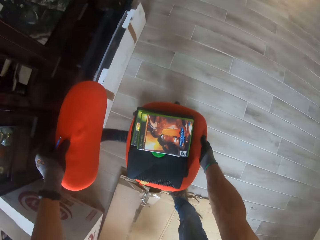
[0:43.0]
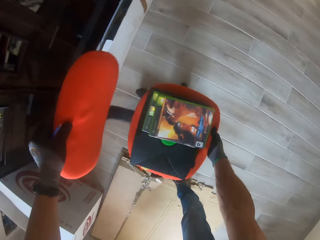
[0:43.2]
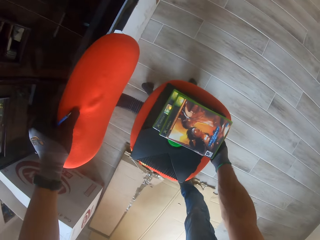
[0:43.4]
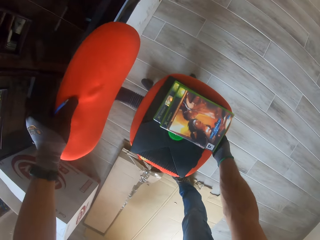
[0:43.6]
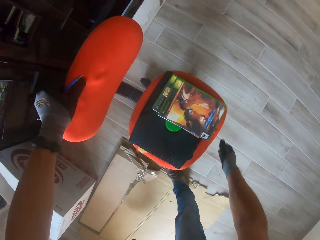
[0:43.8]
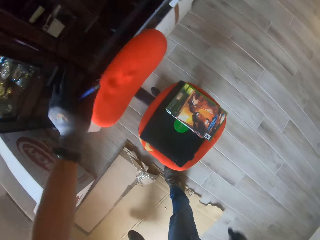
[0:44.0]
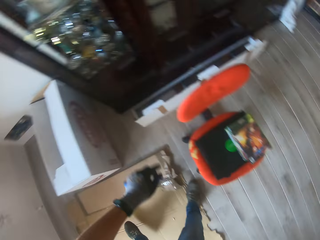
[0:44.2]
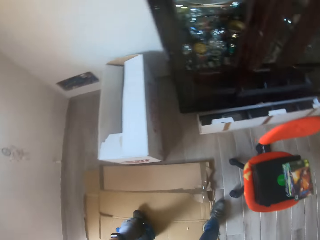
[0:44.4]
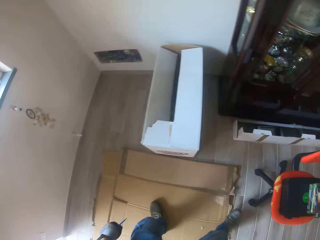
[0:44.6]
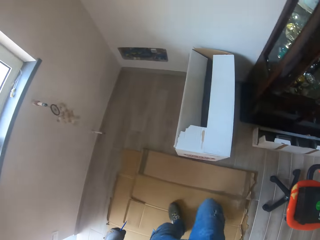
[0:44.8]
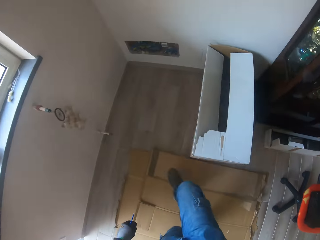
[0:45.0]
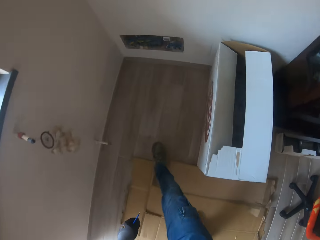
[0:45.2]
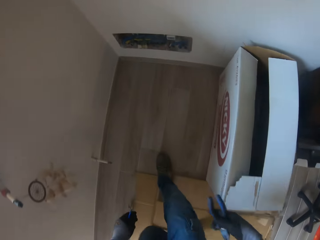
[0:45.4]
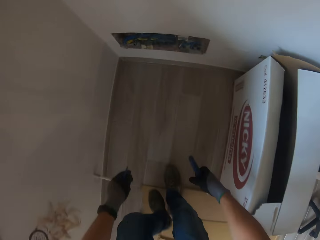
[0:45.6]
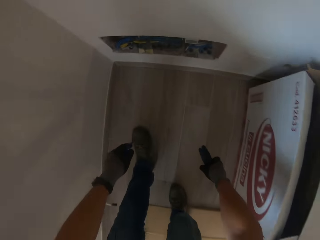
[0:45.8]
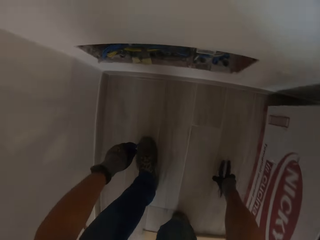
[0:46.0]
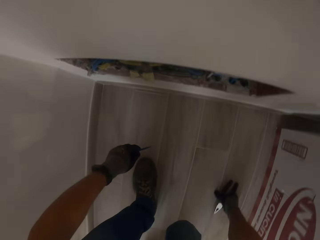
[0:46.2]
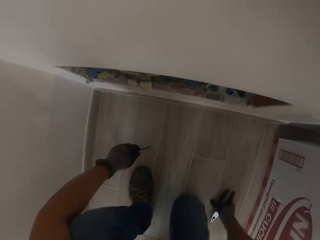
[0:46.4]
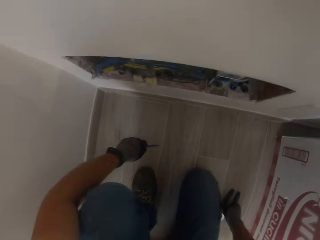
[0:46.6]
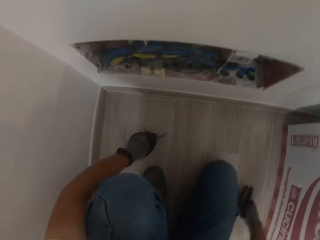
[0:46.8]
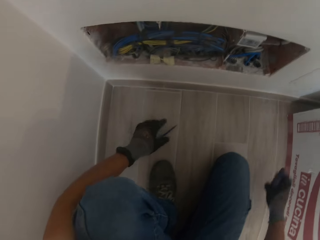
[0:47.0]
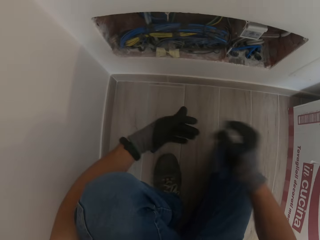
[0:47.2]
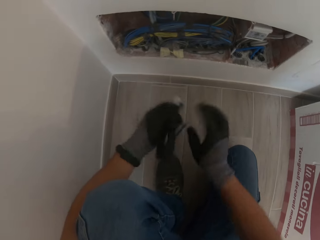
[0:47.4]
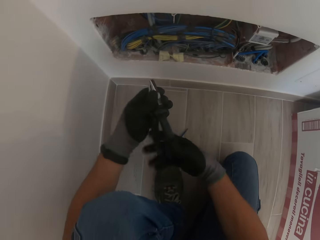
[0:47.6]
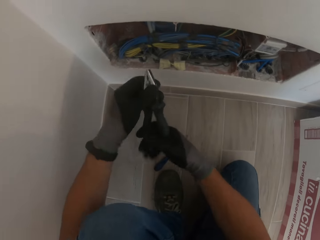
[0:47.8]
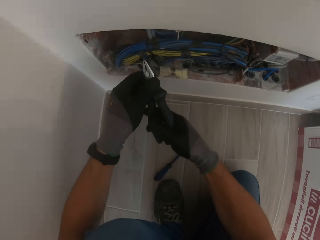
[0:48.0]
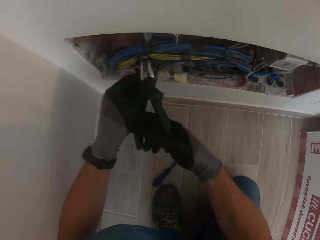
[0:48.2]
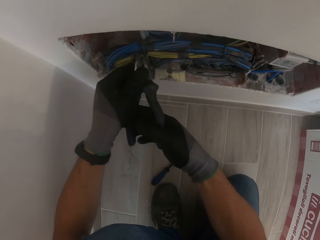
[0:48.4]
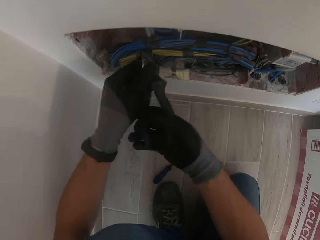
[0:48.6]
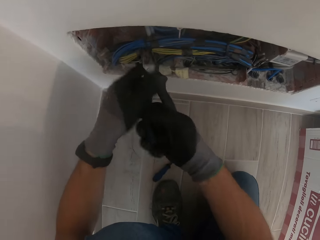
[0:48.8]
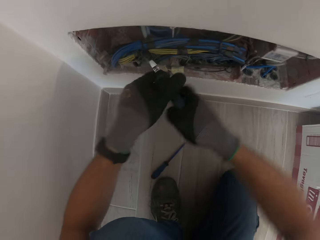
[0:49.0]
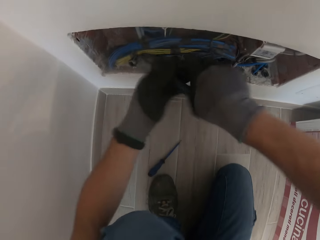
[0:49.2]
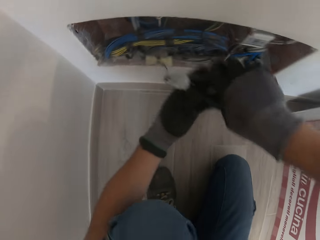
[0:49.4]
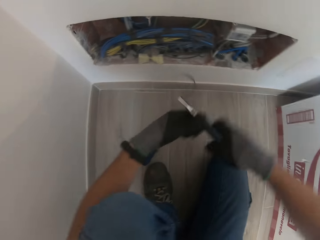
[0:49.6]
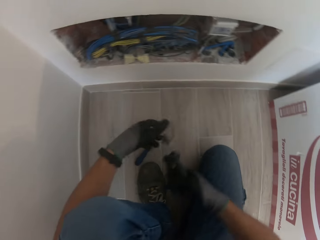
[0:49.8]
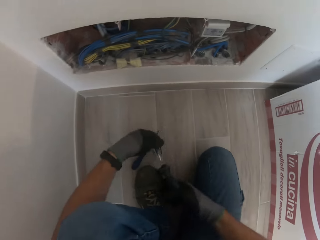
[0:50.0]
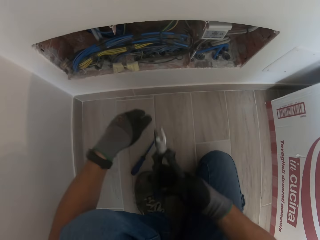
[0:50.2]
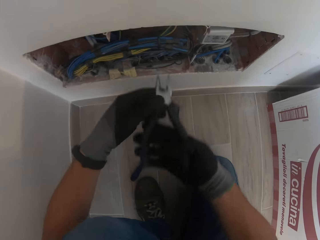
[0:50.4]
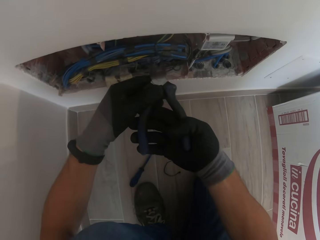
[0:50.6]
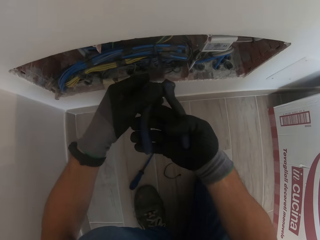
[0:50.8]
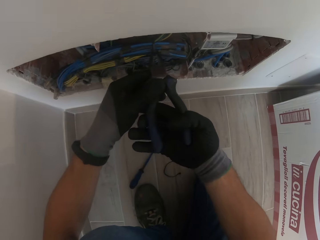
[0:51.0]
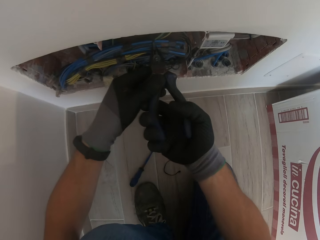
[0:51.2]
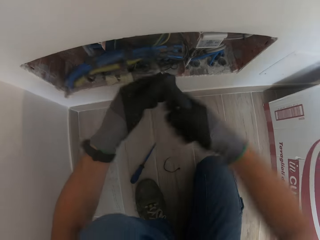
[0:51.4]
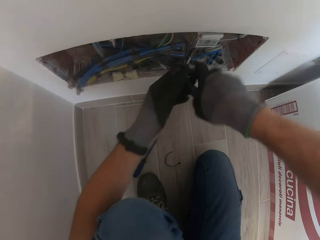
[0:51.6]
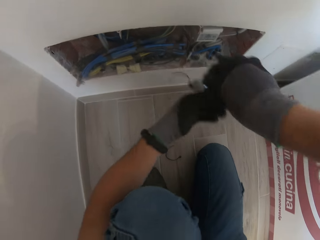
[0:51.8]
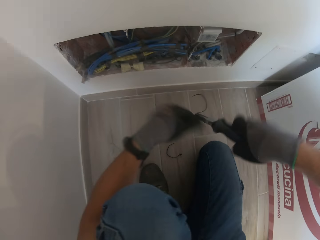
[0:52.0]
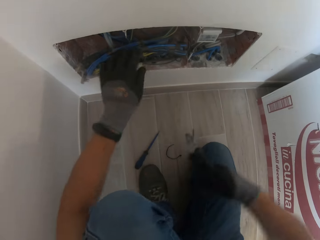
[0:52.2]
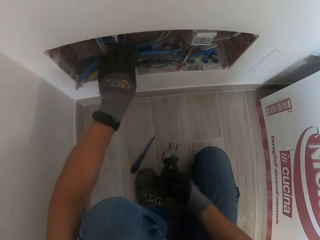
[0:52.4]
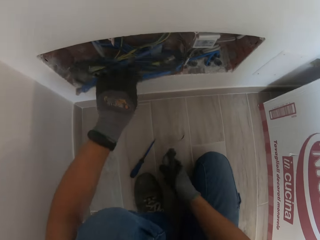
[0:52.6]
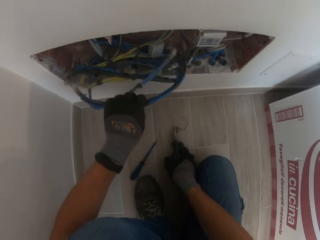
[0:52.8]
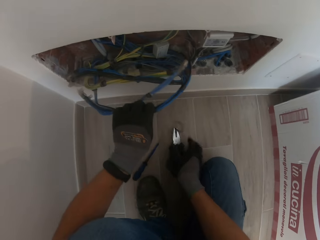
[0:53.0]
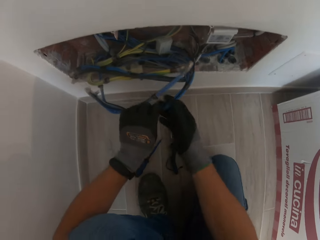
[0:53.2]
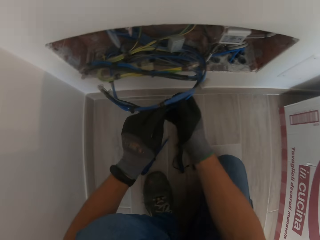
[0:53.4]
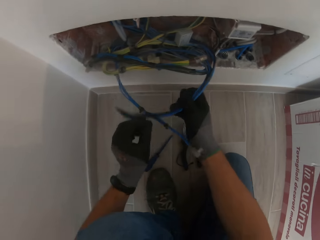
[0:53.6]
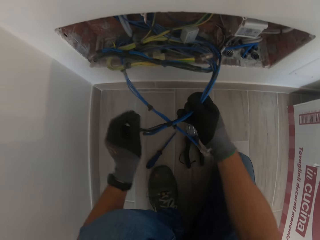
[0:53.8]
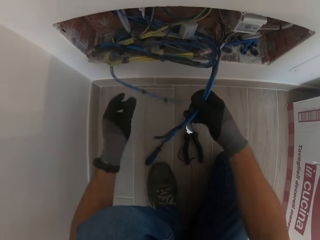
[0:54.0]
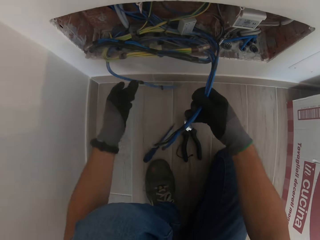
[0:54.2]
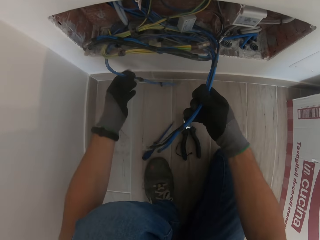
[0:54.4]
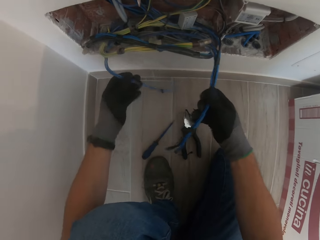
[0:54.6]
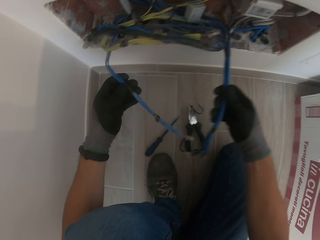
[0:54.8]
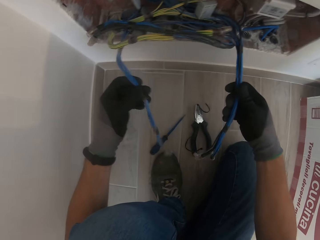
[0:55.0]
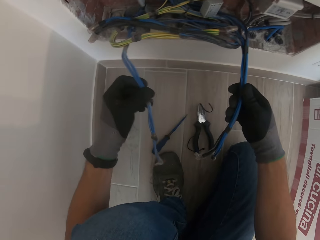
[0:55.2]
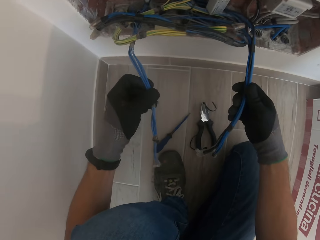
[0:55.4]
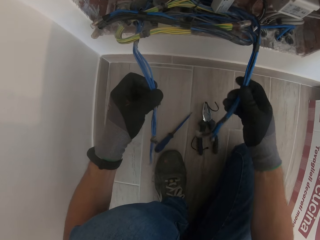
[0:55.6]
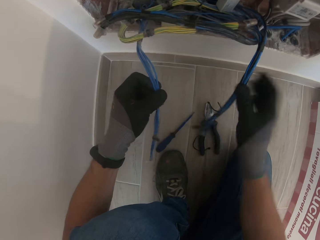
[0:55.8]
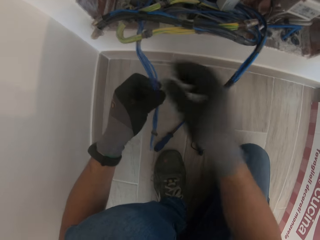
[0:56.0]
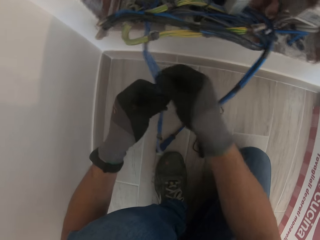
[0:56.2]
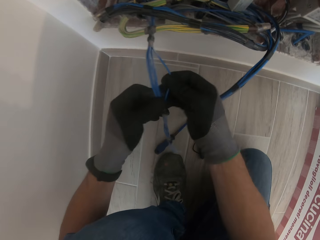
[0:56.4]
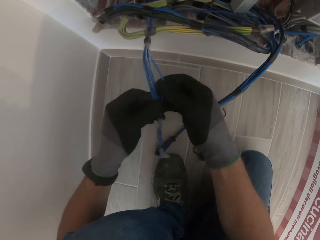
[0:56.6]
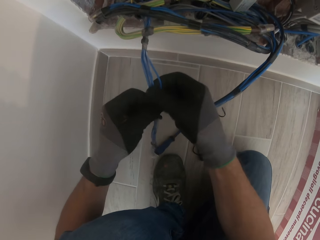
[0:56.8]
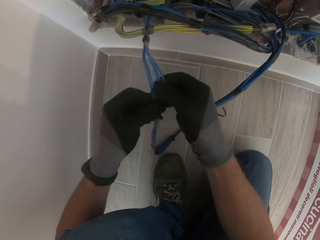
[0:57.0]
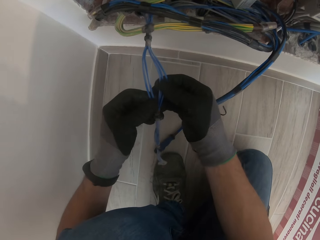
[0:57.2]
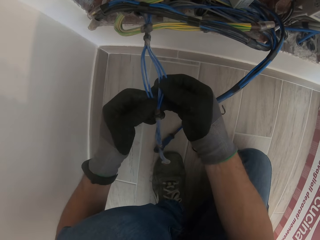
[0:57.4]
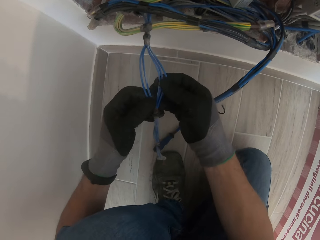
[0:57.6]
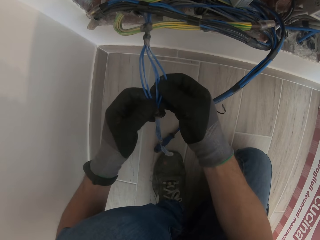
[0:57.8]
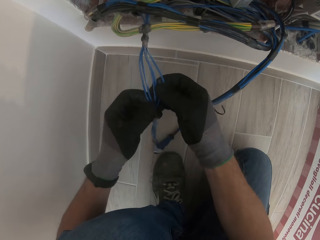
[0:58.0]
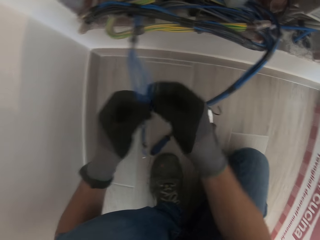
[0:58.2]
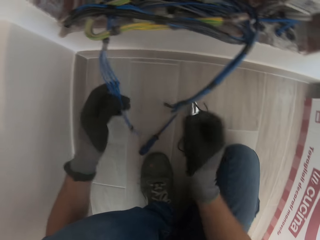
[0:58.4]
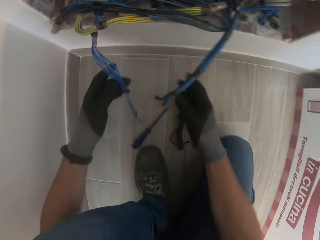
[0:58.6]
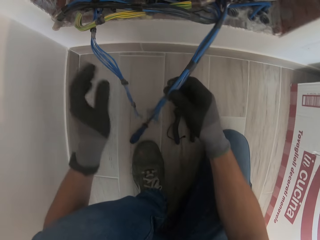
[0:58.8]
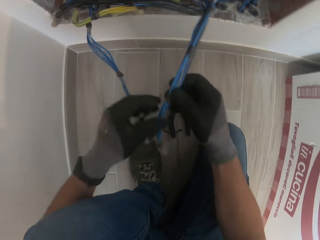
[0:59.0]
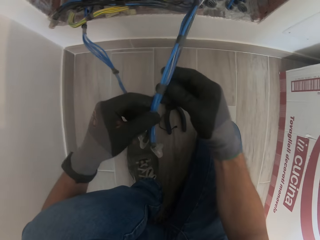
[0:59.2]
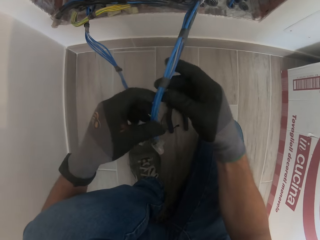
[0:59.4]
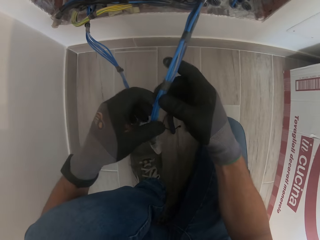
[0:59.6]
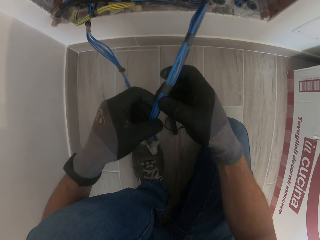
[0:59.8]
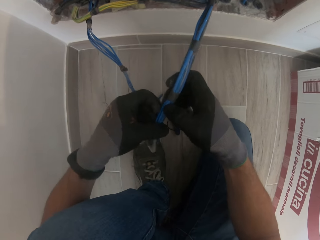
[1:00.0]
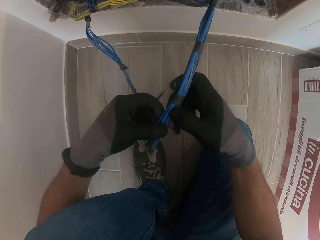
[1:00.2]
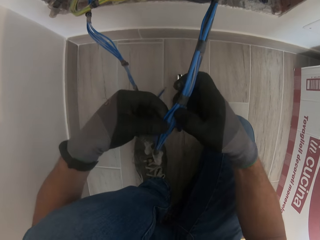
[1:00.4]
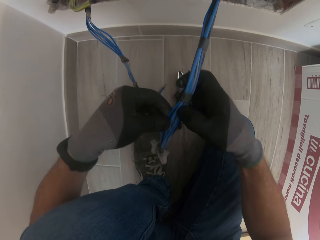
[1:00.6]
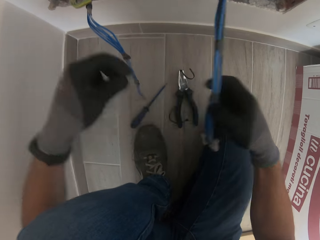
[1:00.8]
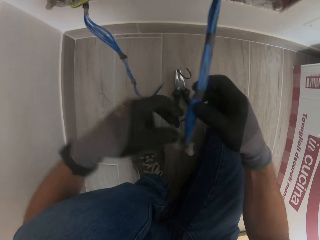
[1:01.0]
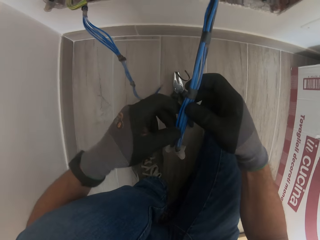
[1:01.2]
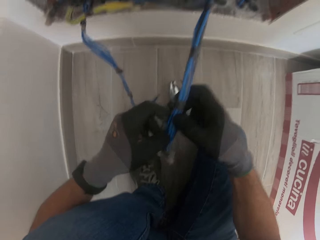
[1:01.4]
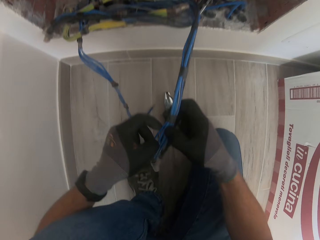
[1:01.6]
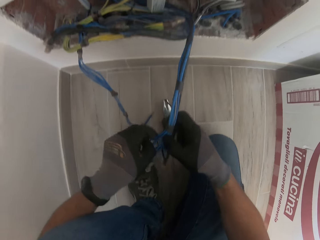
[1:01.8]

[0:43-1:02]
The camera wearer puts the chair aside. They kneel down. They cut wire with pliers. They pull out the wires. They check the wires.

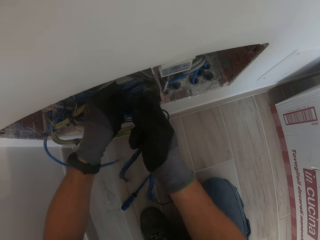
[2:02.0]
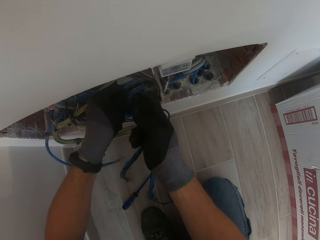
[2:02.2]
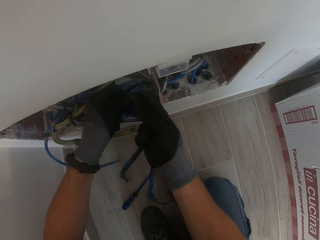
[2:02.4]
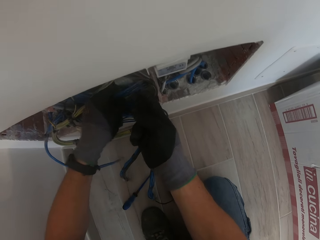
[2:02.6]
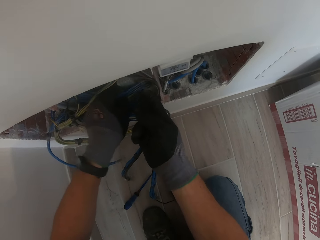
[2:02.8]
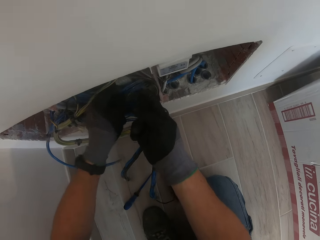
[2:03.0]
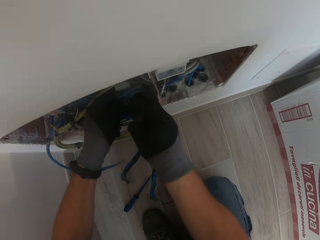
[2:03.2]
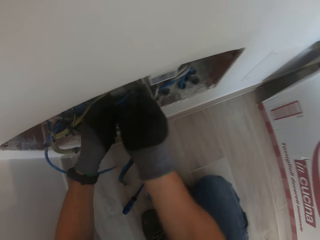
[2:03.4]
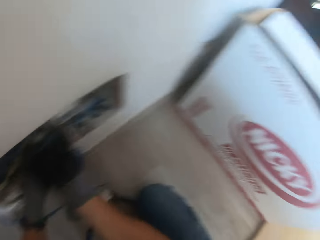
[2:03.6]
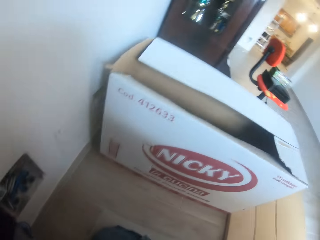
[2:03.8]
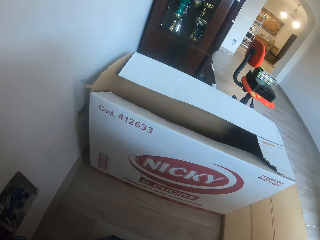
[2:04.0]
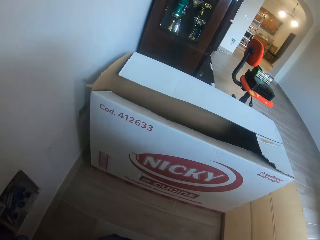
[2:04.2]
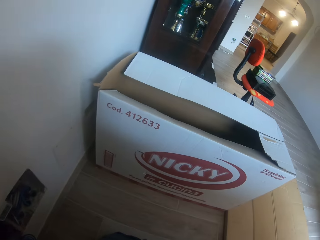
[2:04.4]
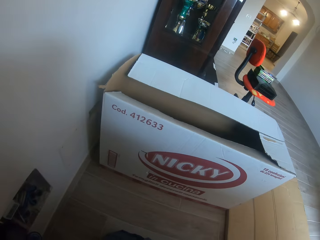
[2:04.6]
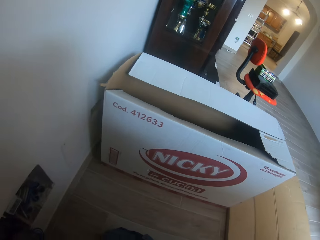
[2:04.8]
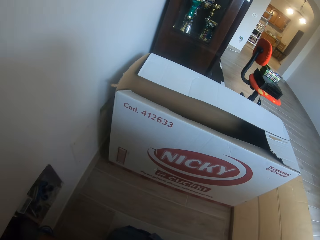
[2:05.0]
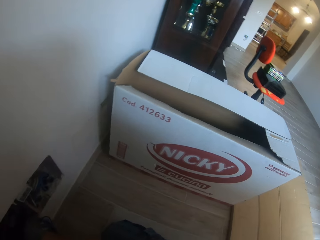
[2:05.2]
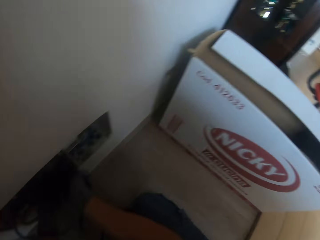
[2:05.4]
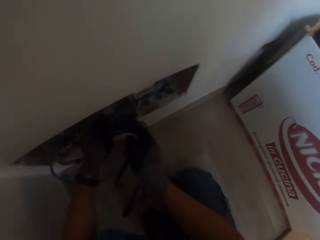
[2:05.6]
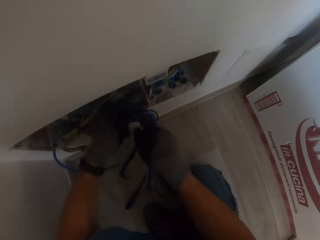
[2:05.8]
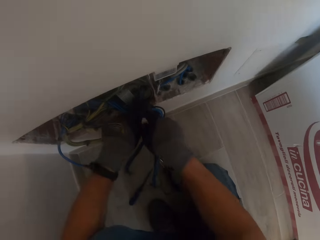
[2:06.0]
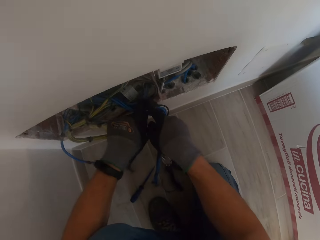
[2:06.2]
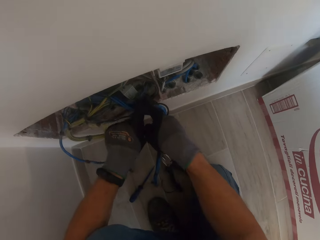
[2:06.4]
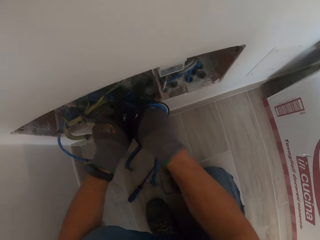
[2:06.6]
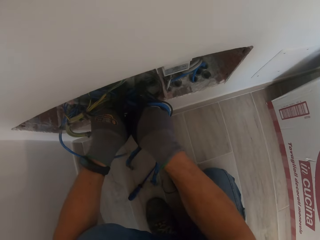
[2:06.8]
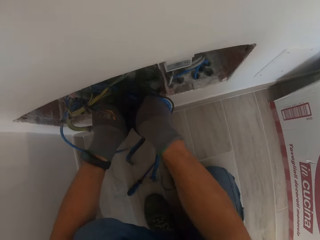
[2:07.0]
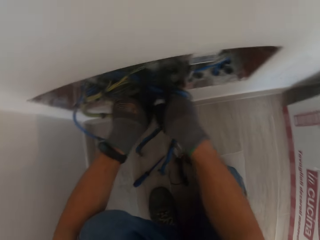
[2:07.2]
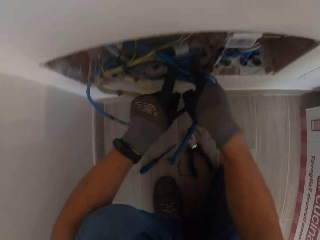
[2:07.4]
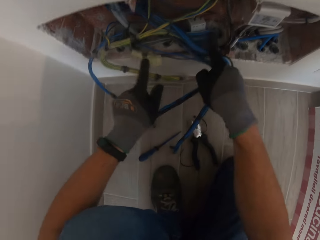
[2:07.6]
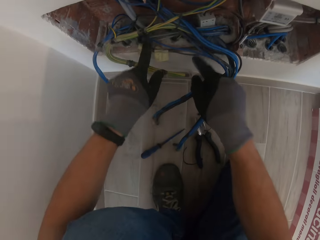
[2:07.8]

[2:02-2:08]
The camera wearer pulls the wires and checks the other sockets. They fix the wires.
